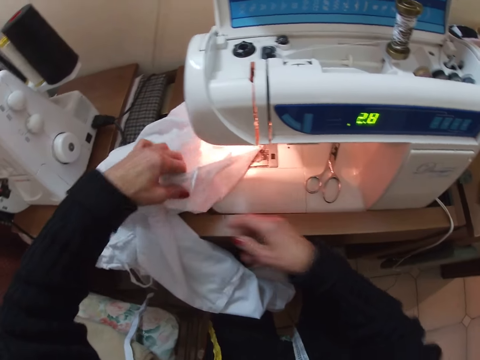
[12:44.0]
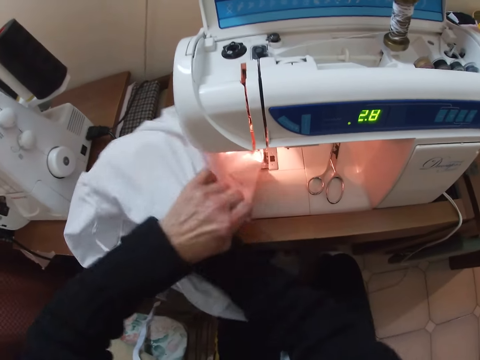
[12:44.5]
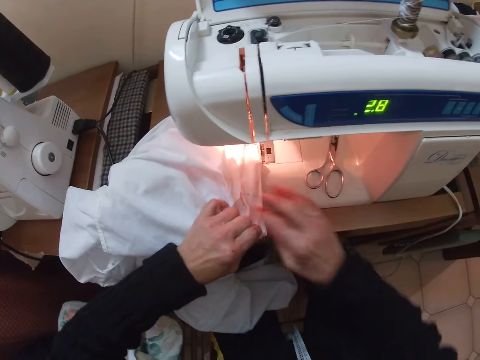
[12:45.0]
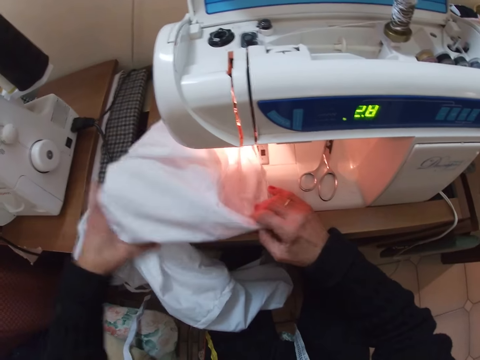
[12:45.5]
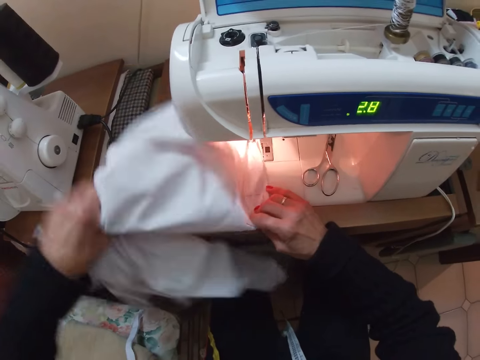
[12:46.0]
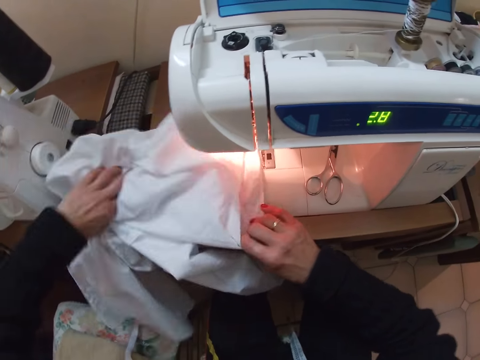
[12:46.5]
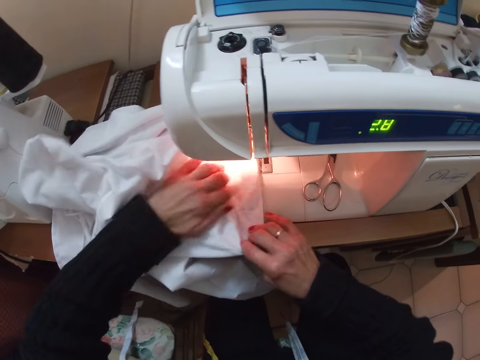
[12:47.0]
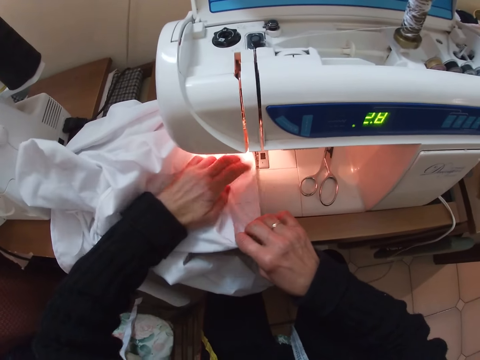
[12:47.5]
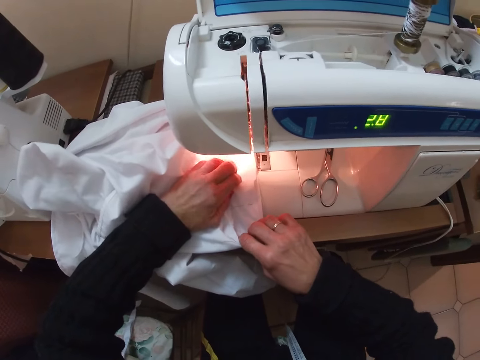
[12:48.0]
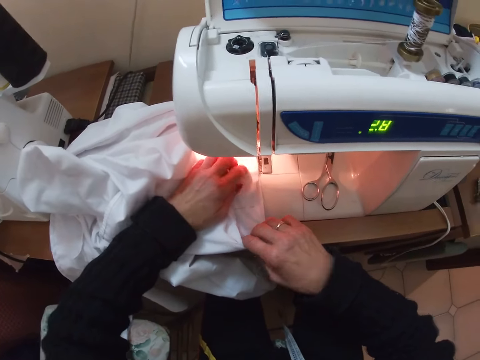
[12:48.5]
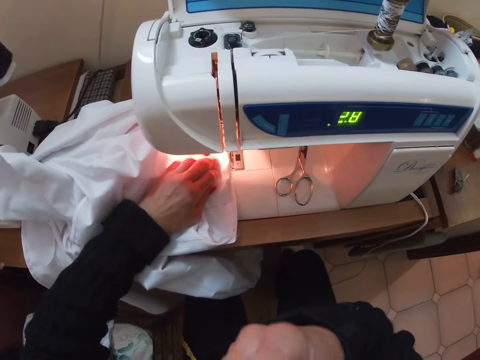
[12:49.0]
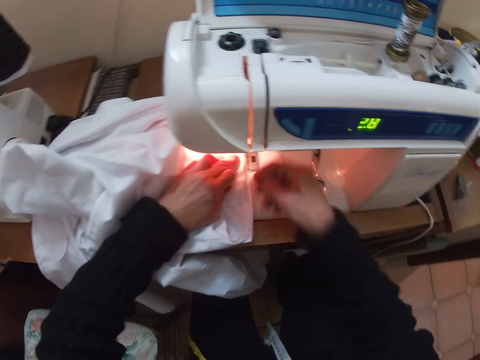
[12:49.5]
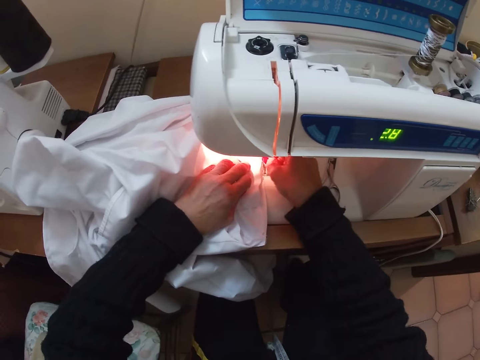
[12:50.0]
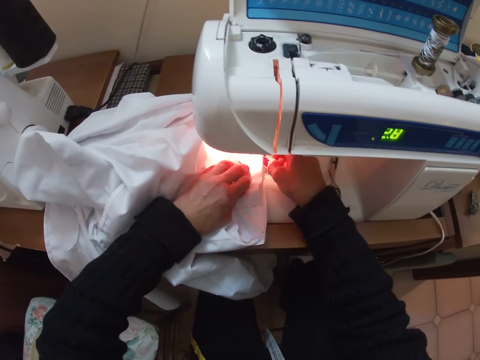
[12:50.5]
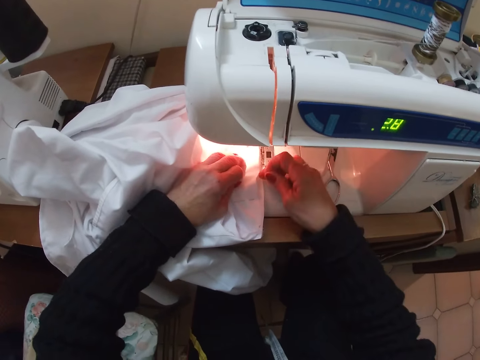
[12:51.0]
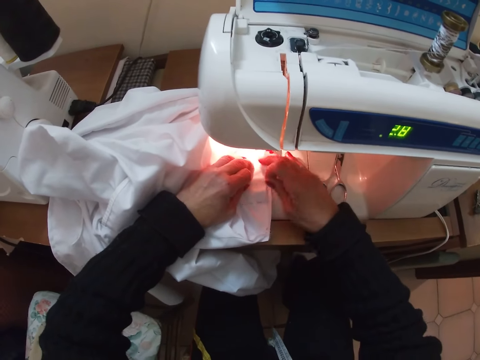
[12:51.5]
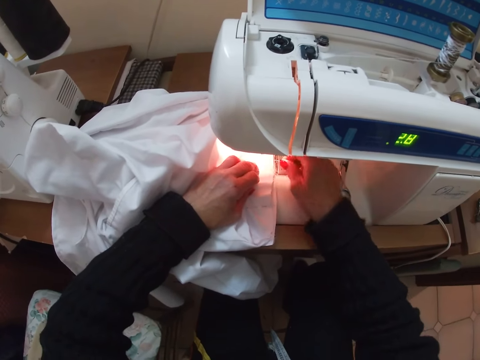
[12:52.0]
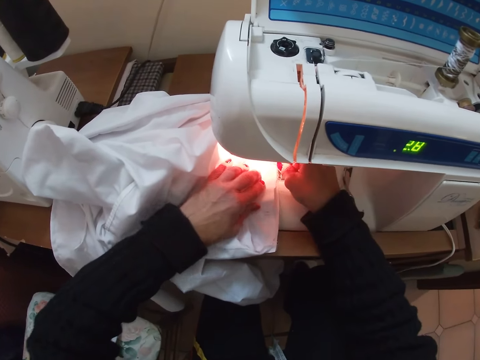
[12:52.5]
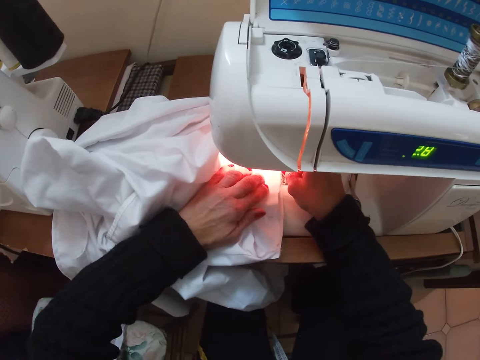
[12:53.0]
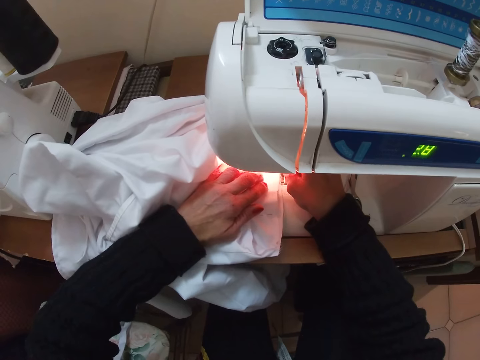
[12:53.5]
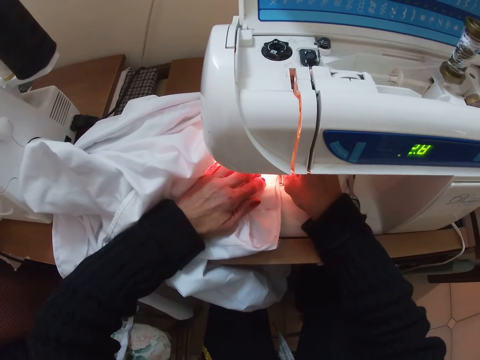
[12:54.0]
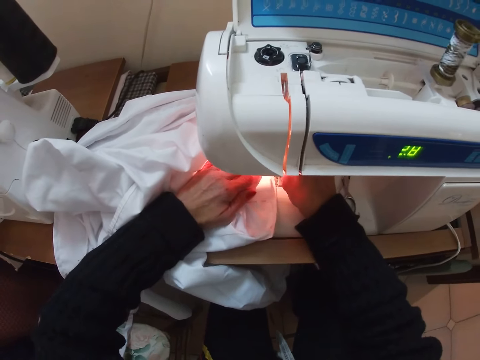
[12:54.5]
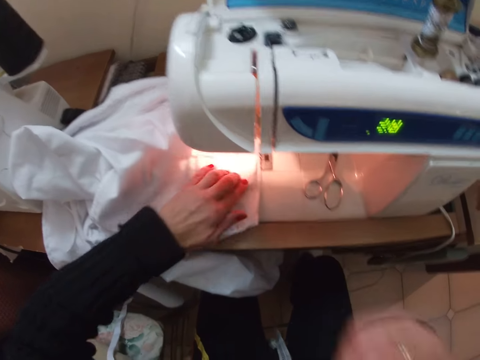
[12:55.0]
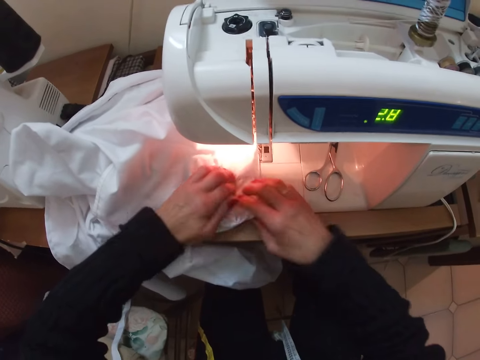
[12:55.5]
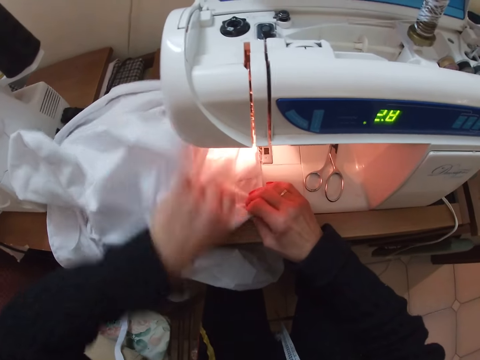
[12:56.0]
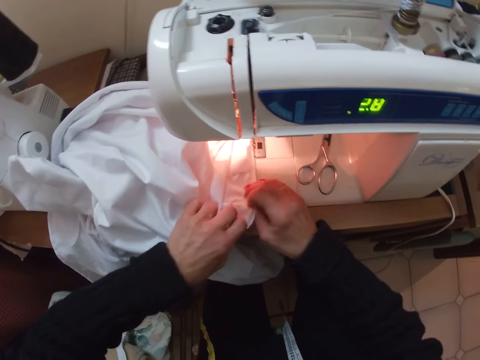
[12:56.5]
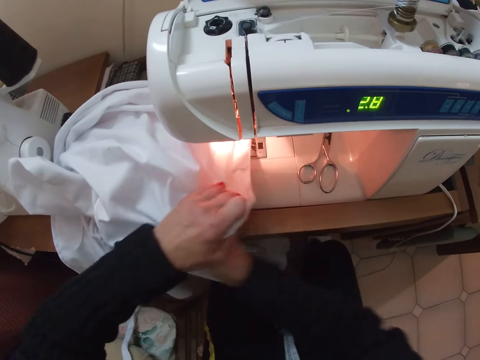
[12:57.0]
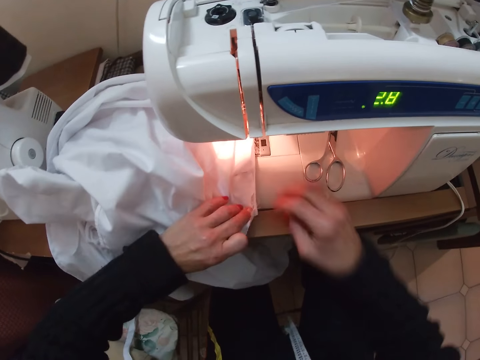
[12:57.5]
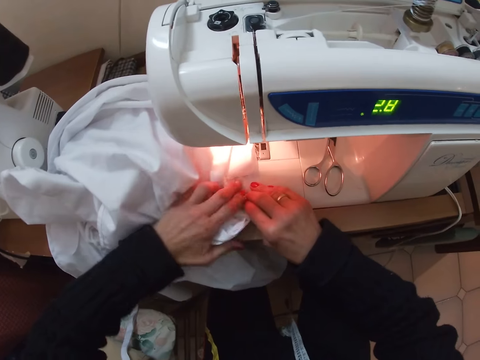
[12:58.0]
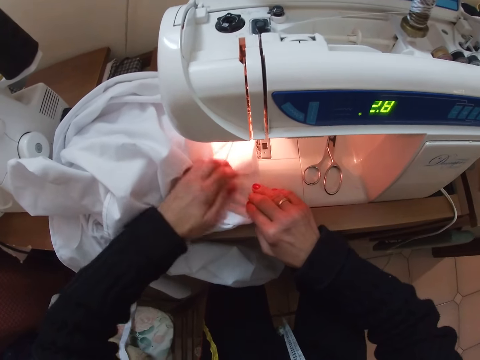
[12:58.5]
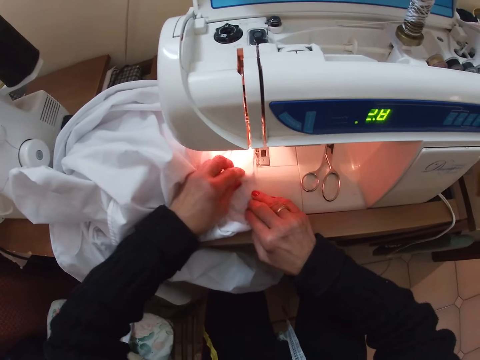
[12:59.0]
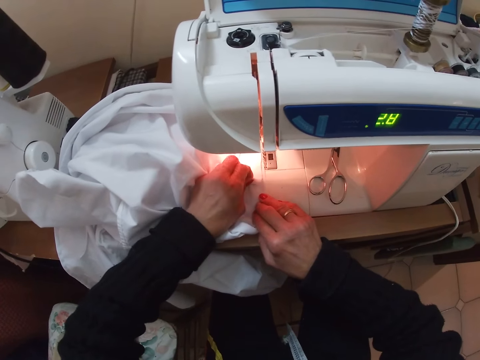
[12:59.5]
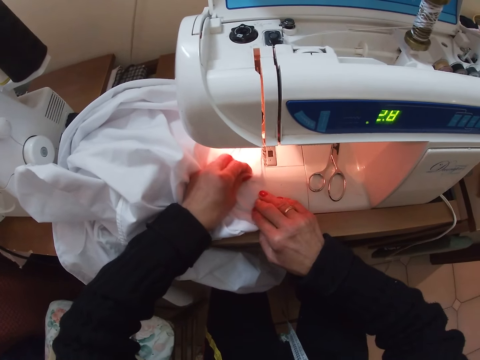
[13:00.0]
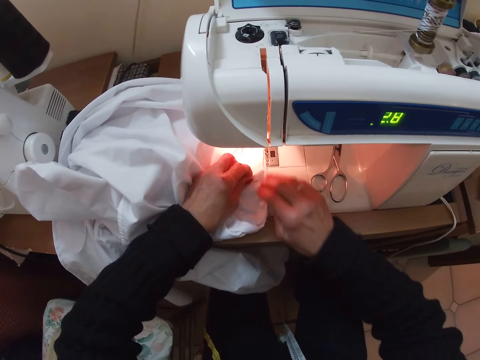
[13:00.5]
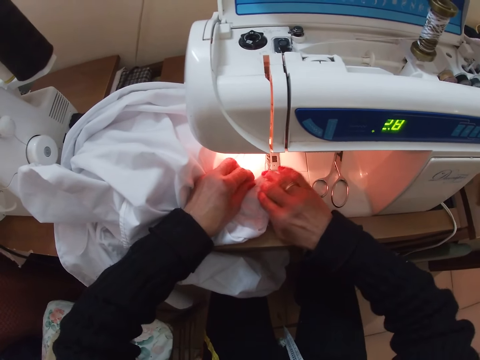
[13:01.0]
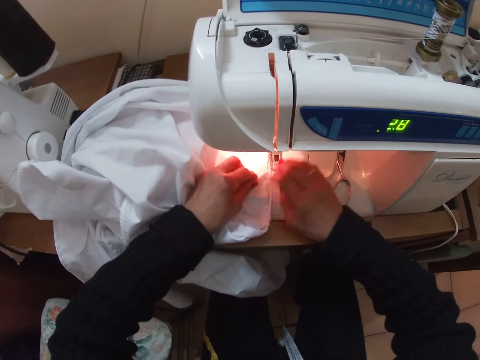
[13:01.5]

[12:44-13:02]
The camera wearer puts her right hand underneath the cloth. She removes her right hand from underneath the cloth. She adjusts the edges of the cloth with both hands. She moves her left hand. She lifts the cloth up with her left hand. She drops the cloth with her left hand. She adjusts the edges of the cloth with both hands. She puts a hand in her mouth. She removes the hand with a pin from her mouth. She adjusts the edges of the cloth with the pin on the right hand. She sews the cloth with the machine. She puts back her right hand with the pin in her mouth. She removes her right hand with the pin from her mouth. She adjusts the edges of the cloth with both hands. She puts her right hand underneath the cloth. She removes her right hand from underneath the cloth. She adjusts the edges of the cloth with both hands.

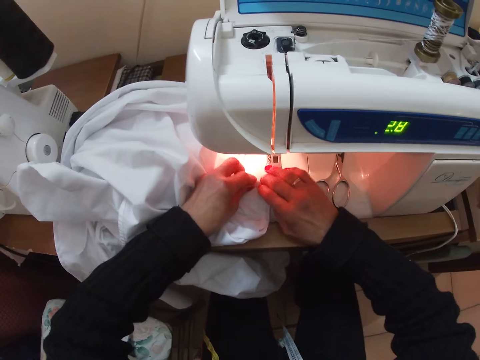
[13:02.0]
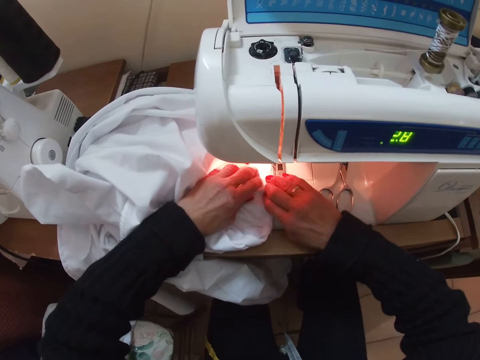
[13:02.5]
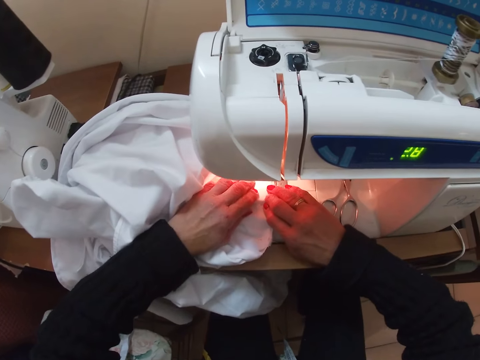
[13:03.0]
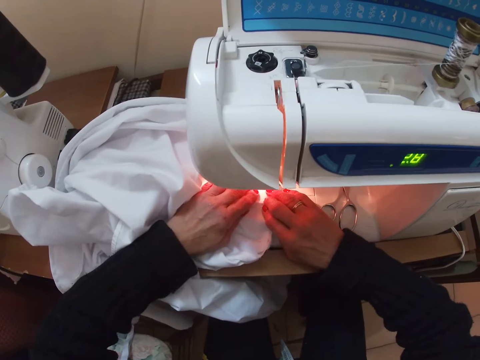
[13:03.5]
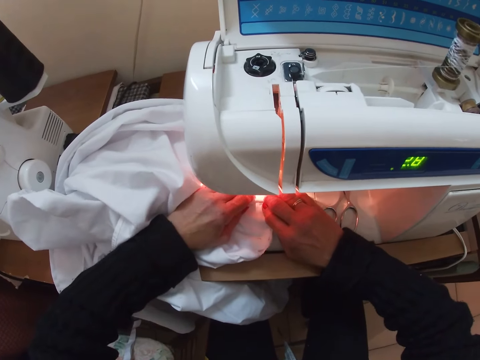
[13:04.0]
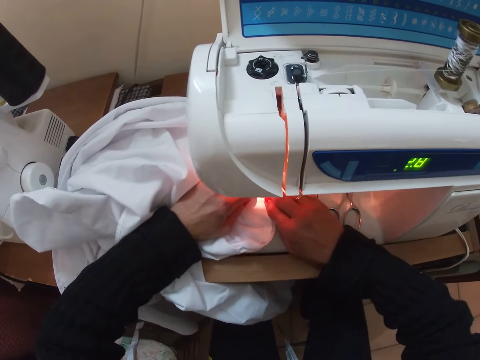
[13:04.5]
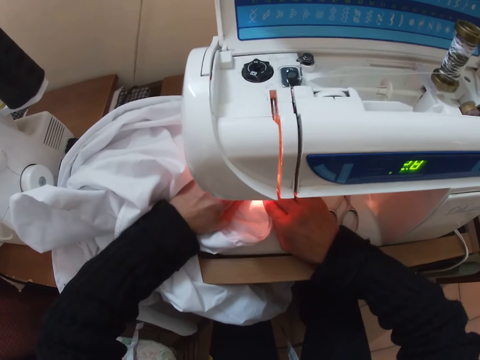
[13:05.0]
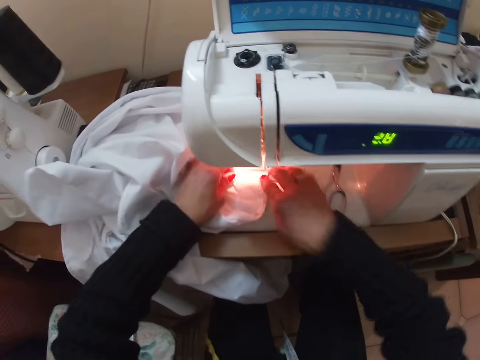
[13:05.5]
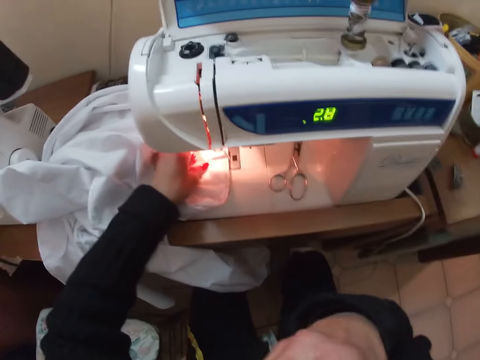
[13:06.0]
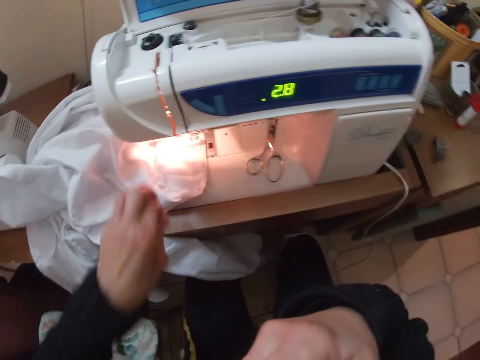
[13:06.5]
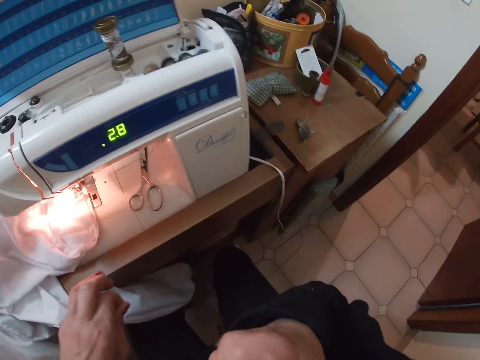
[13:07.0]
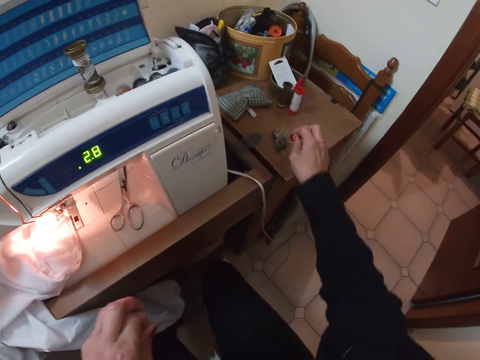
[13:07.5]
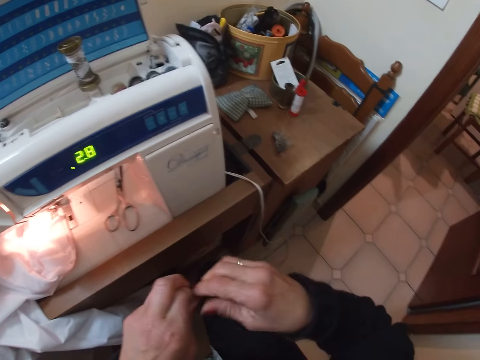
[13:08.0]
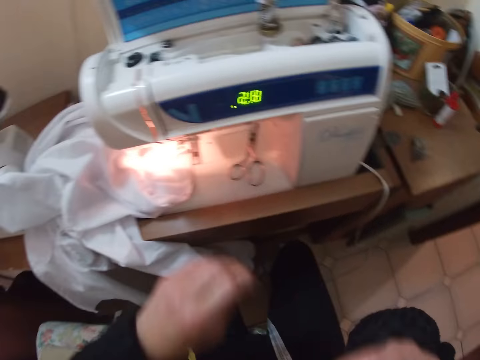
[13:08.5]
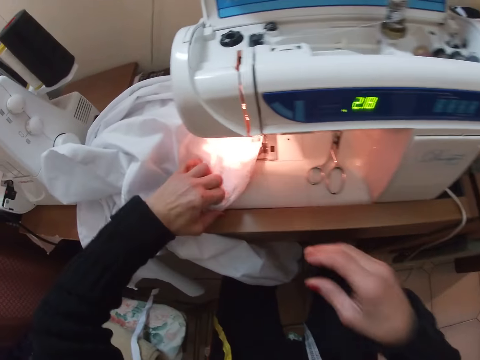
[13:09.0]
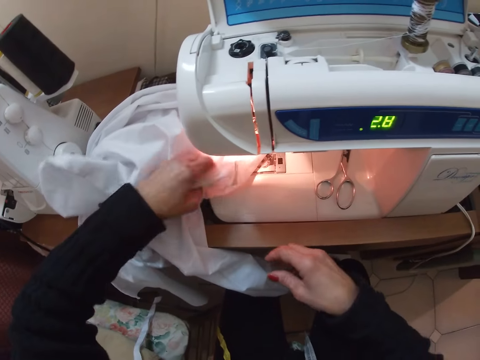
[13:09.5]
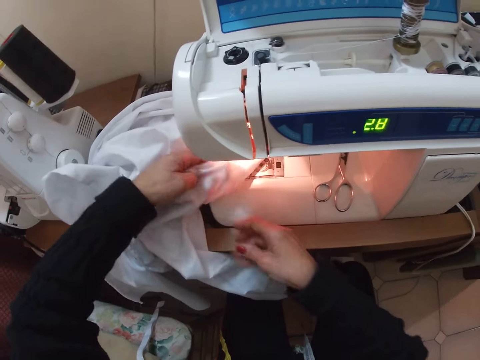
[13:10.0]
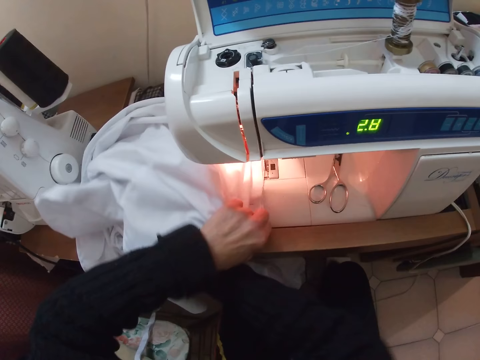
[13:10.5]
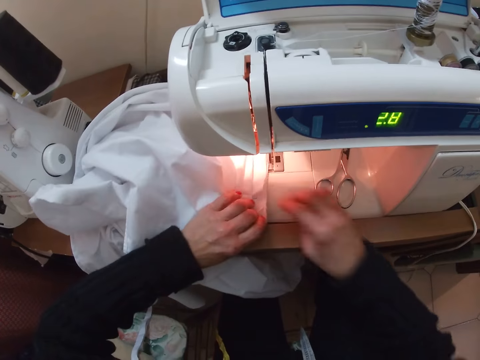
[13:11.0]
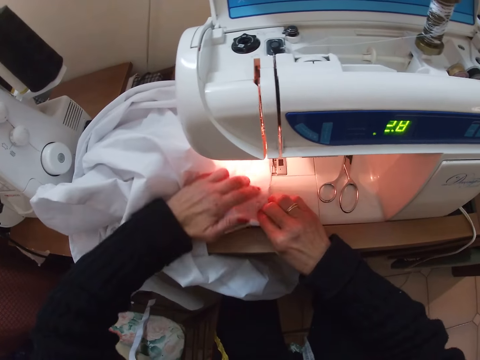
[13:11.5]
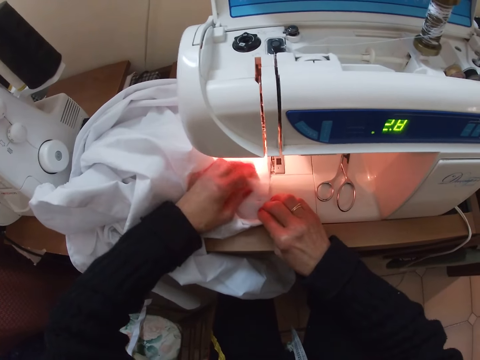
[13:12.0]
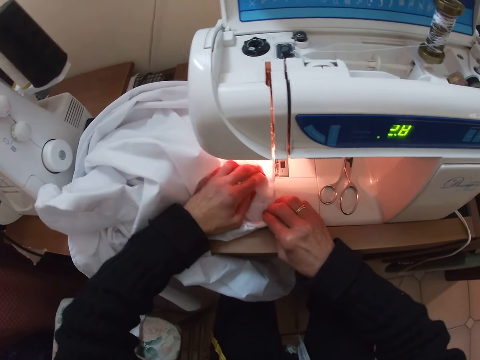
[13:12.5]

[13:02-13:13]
The camera wearer sews the cloth with the machine. She puts her right hand in her mouth. She removes her left hand from the sewing machine. She removes her right hand with a pin from her mouth. She drops the pin. She passes the pin from the right to the left hand. She puts the right hand in her mouth with the pin. She puts the left hand back on the sewing machine. She removes her right hand from her mouth. She puts the right hand underneath the cloth. She removes the right hand from underneath the cloth. She adjusts the edges of the cloth with both hands.
